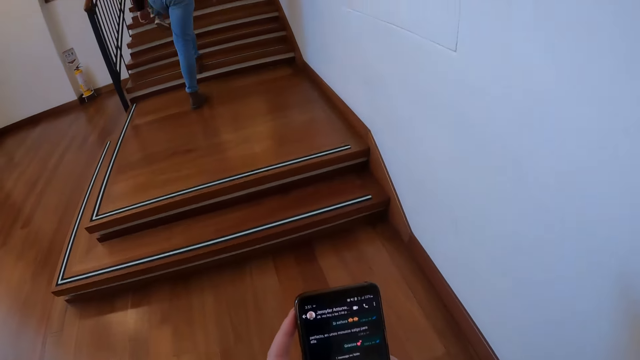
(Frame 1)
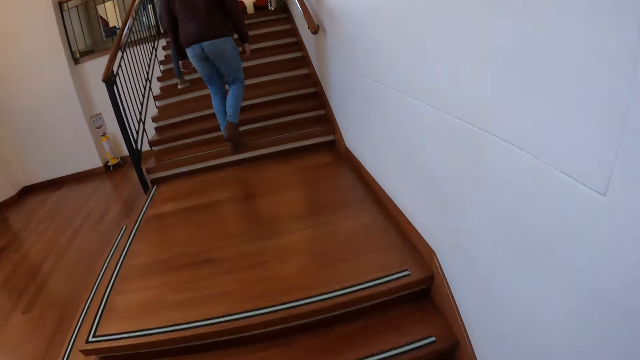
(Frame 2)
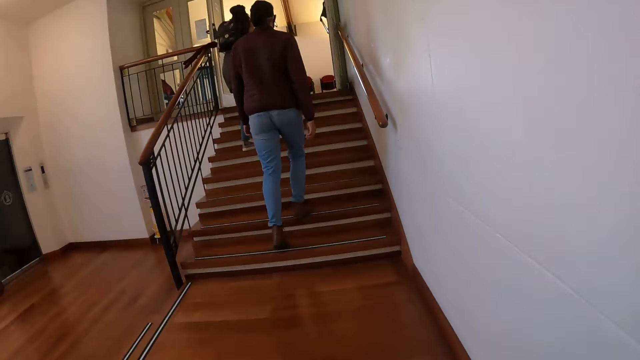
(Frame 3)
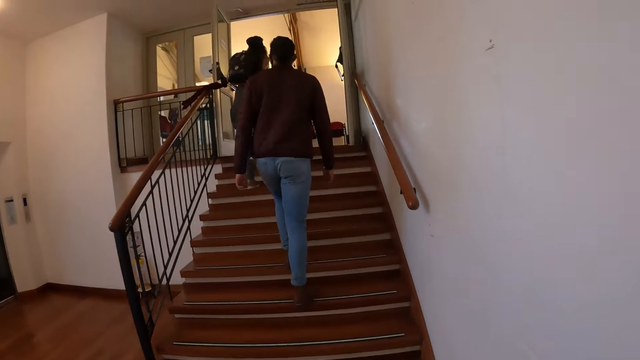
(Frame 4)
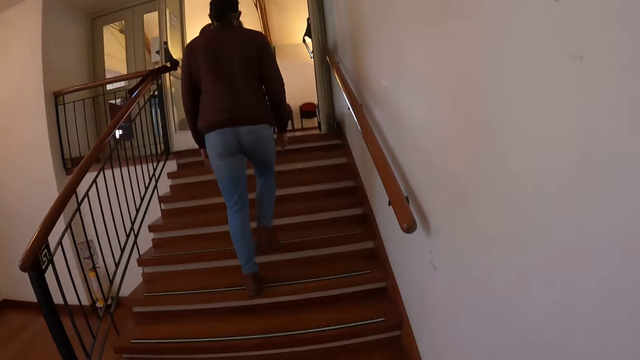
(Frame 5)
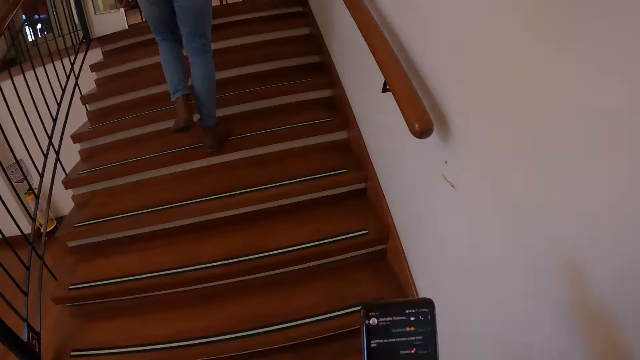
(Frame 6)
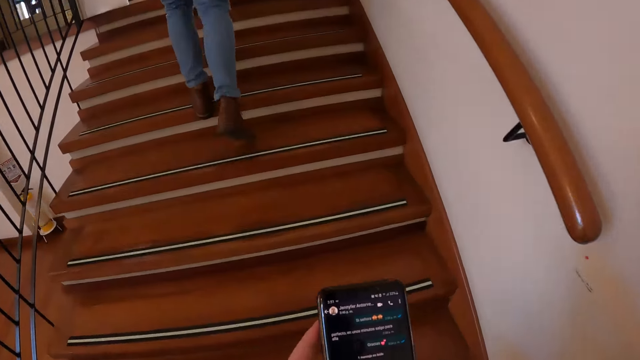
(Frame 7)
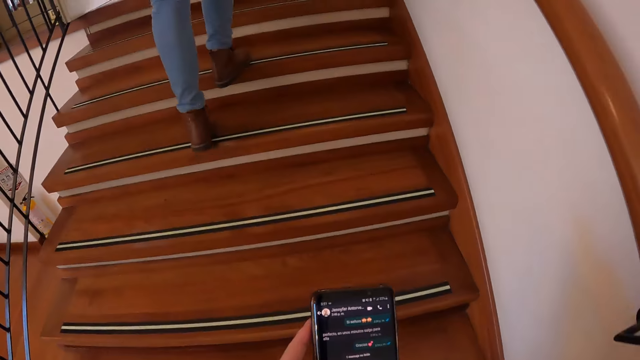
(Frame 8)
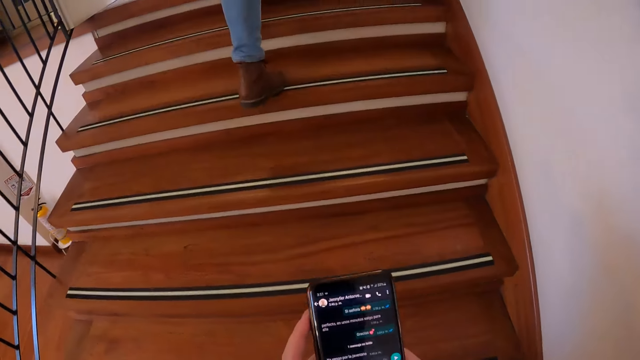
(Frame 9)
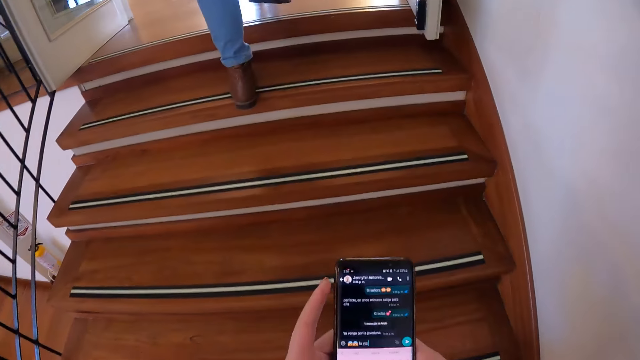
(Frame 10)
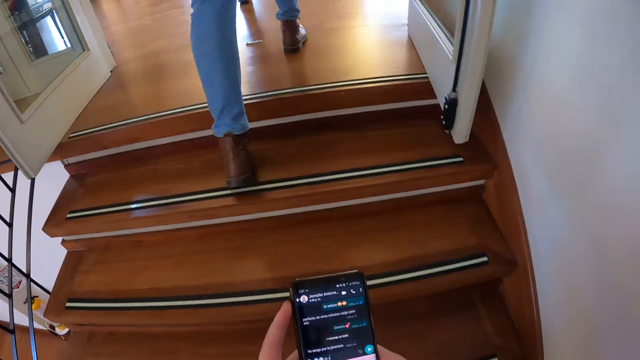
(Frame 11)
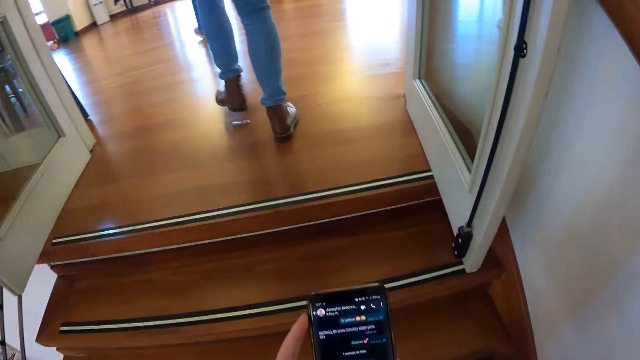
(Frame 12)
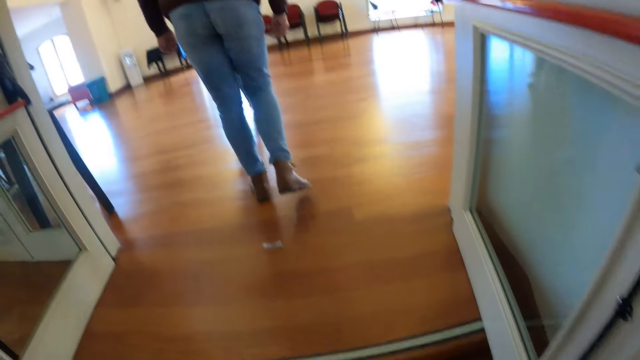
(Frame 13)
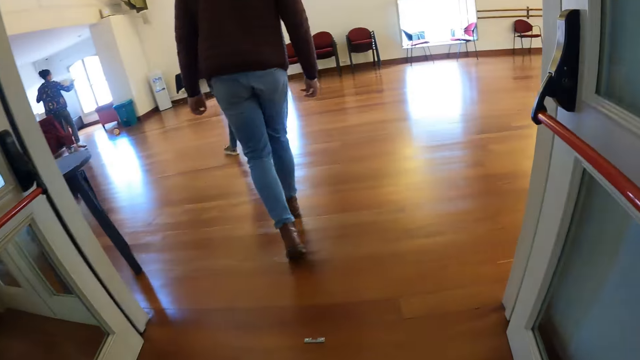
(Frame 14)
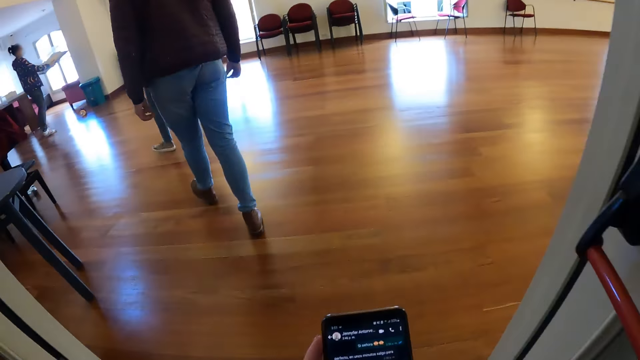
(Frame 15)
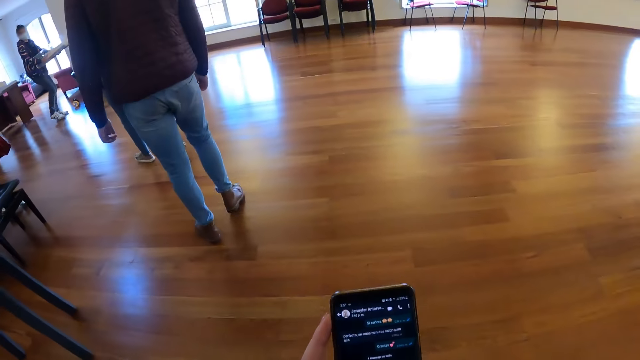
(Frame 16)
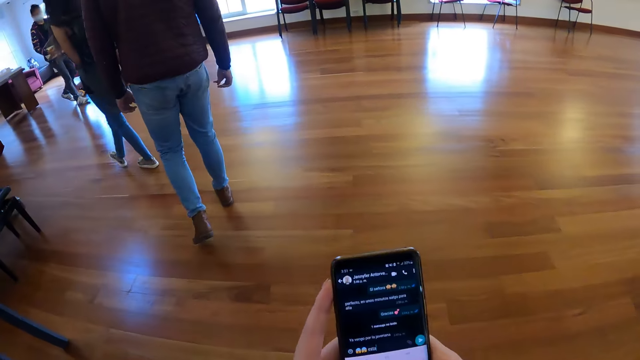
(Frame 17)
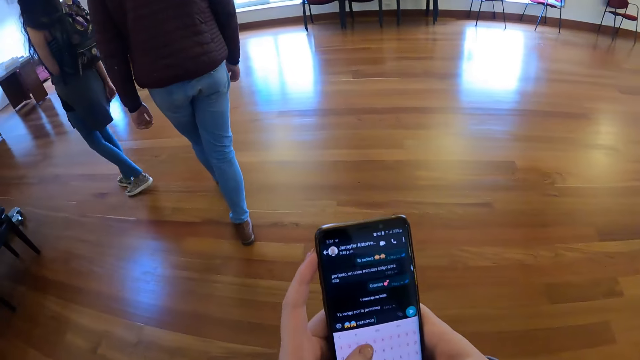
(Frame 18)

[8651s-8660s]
The camera wearer adjusts the phone and operates the phone. They climb a staircase.

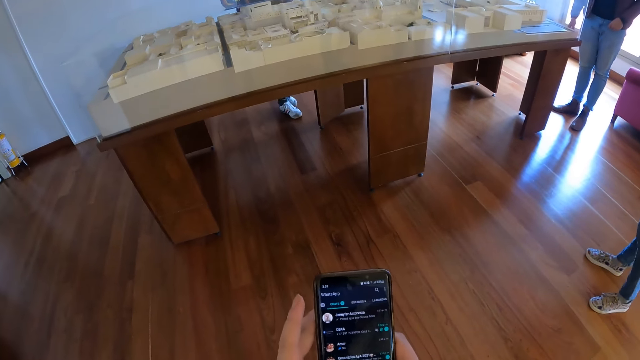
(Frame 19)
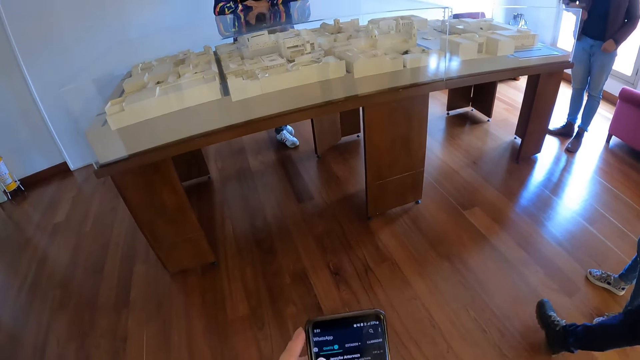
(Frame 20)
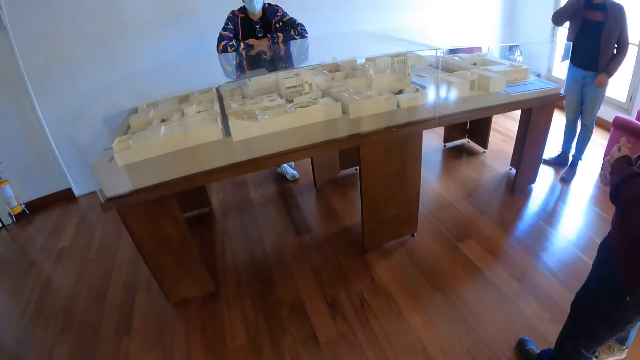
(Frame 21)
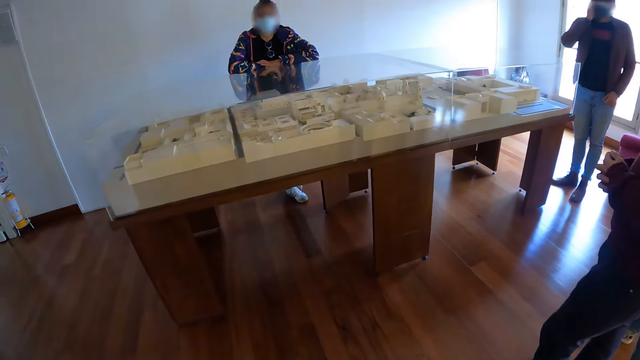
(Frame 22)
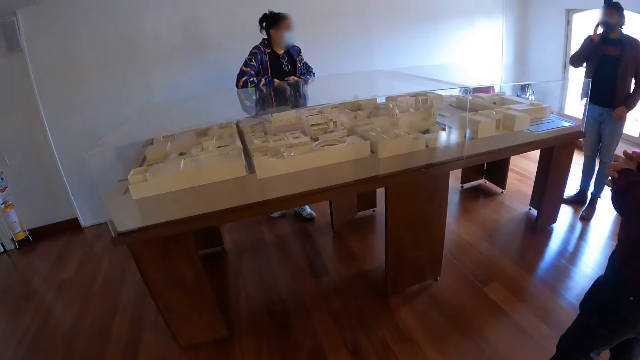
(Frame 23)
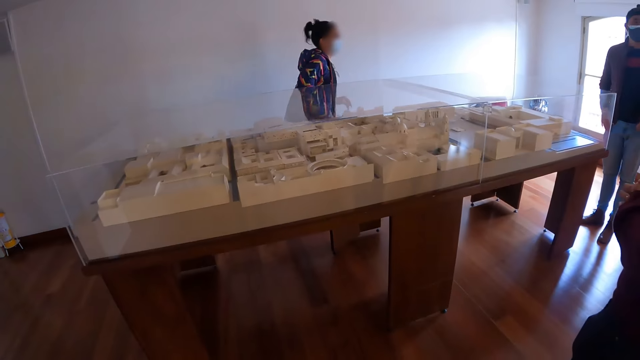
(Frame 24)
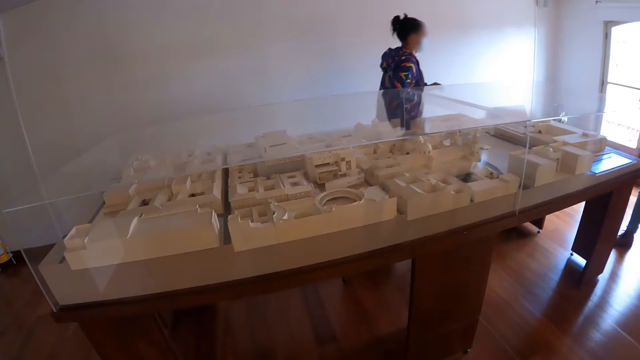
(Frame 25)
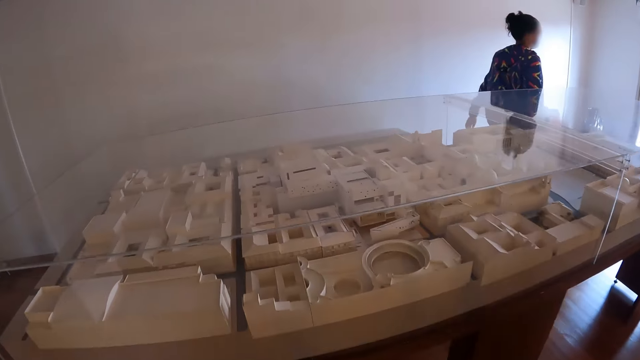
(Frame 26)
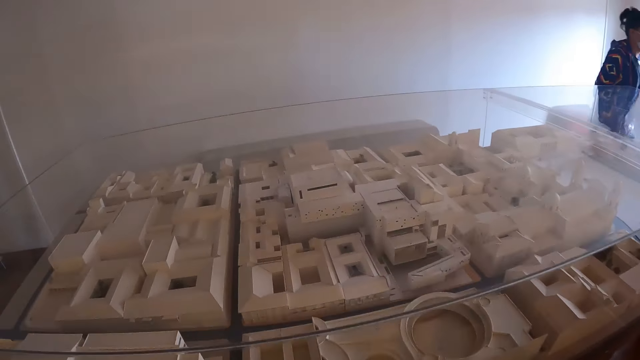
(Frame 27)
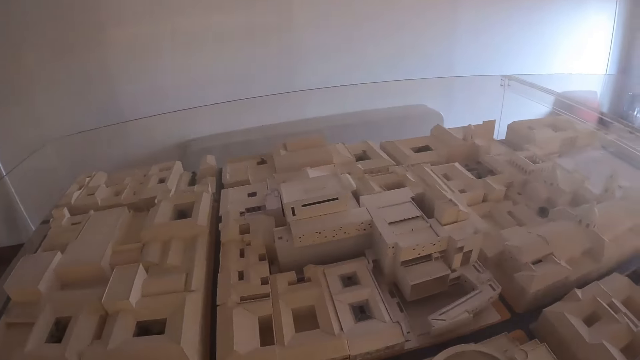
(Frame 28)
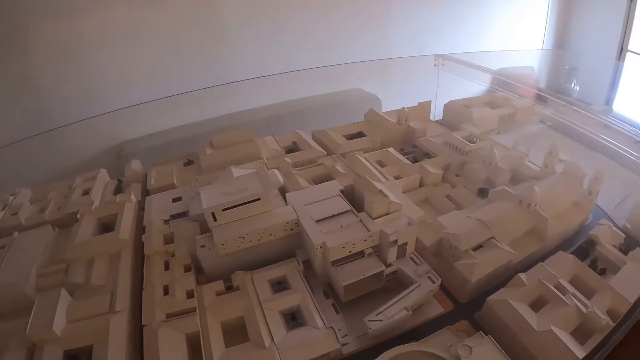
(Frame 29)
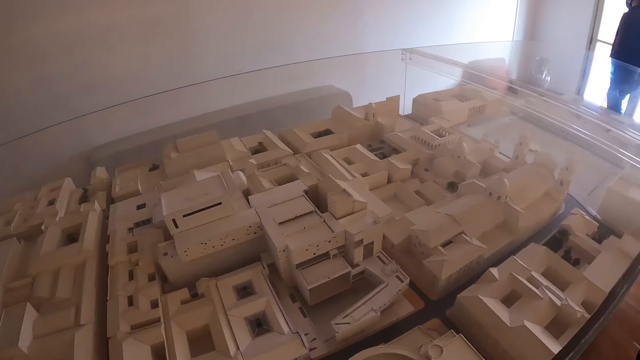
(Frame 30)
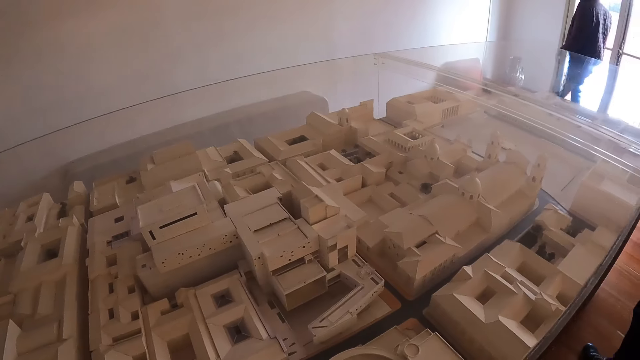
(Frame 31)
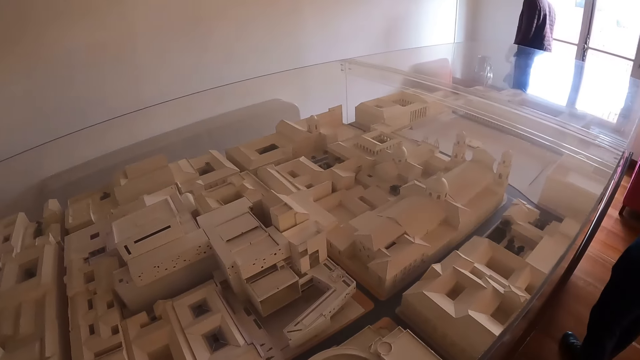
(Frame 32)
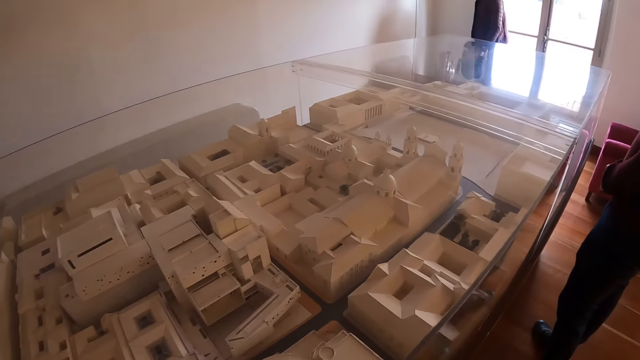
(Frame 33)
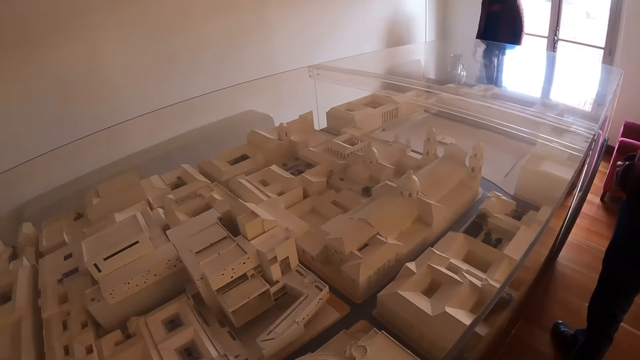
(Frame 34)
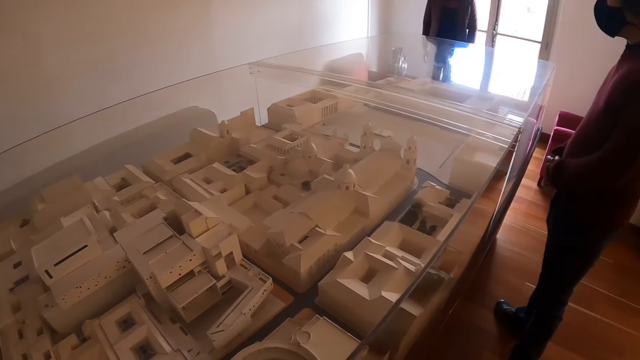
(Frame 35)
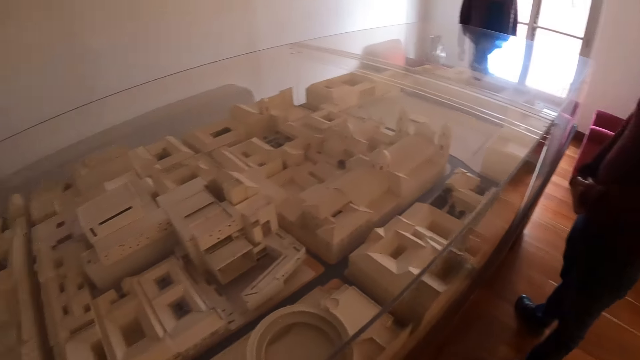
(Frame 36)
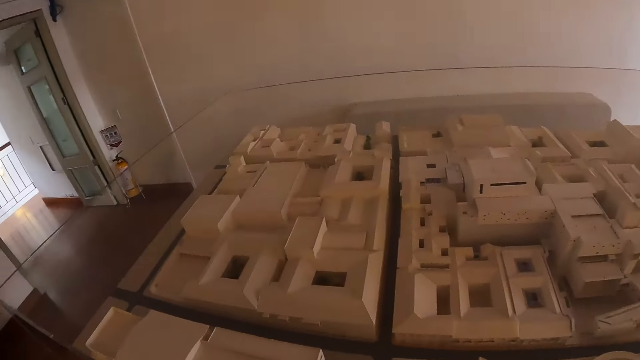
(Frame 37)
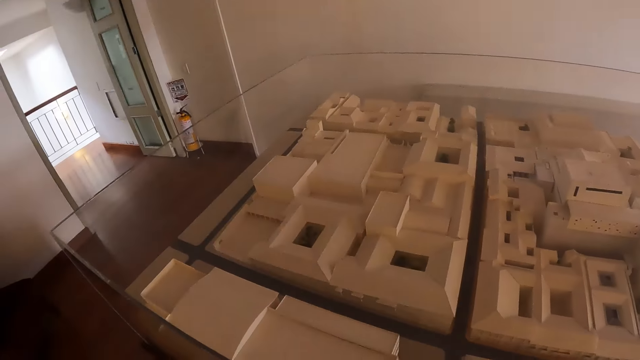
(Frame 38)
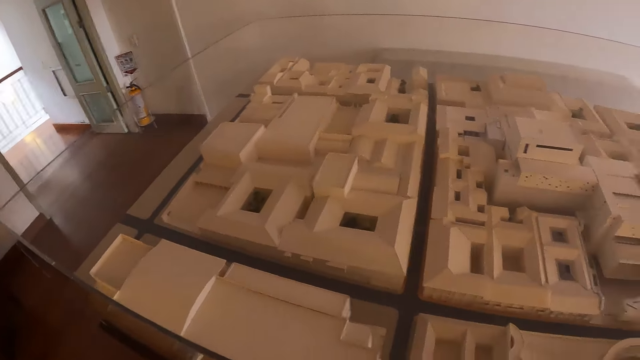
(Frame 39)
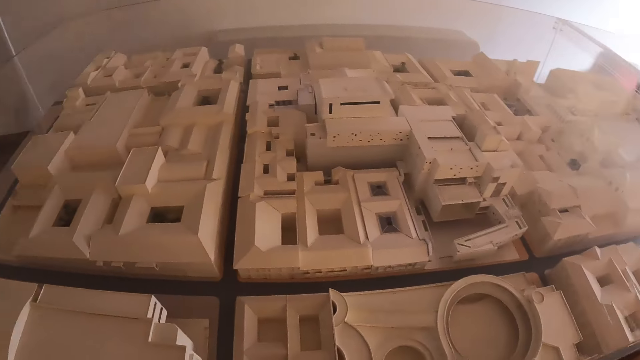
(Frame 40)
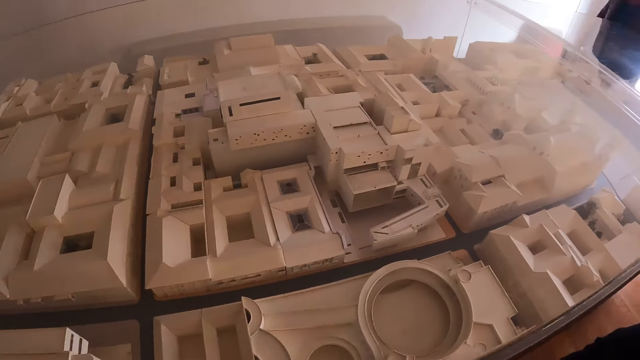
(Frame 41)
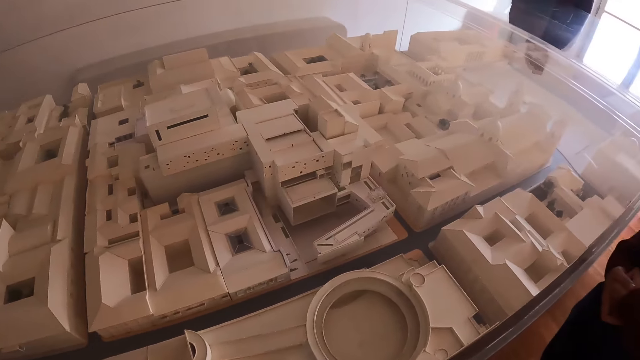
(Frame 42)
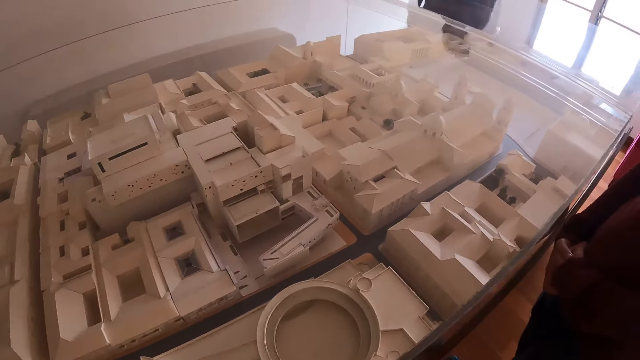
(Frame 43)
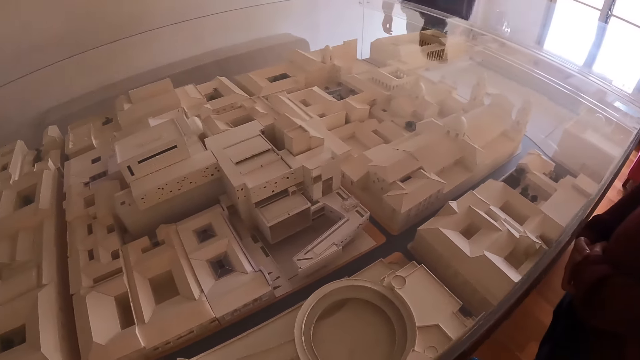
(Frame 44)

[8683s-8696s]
The camera wearer looks at a sample of cardboard buildings on a table in the glass.
